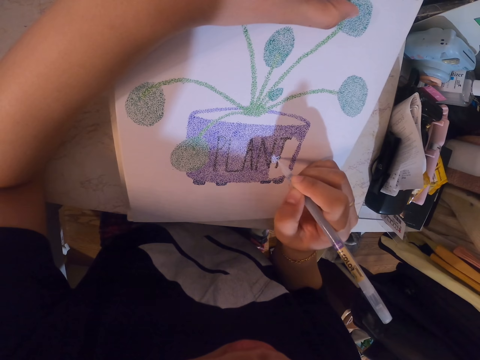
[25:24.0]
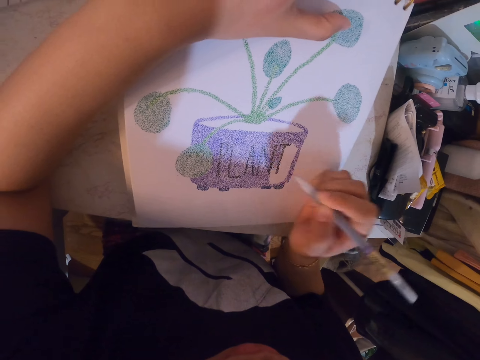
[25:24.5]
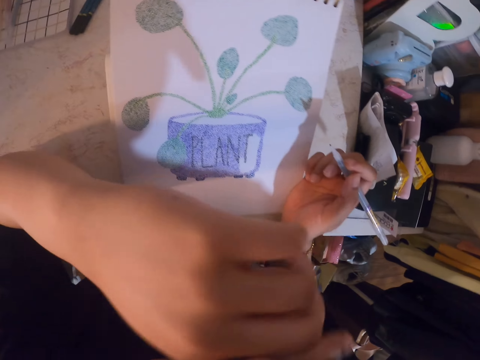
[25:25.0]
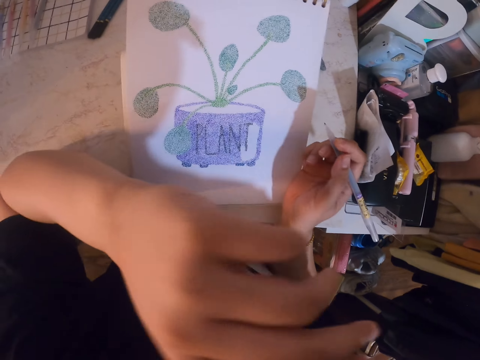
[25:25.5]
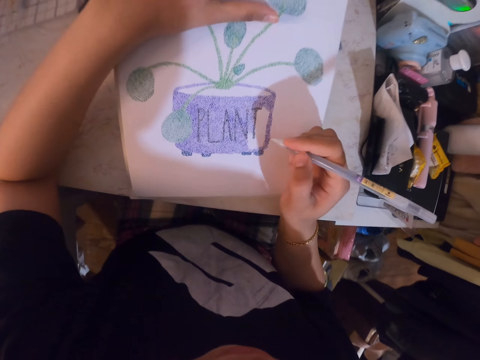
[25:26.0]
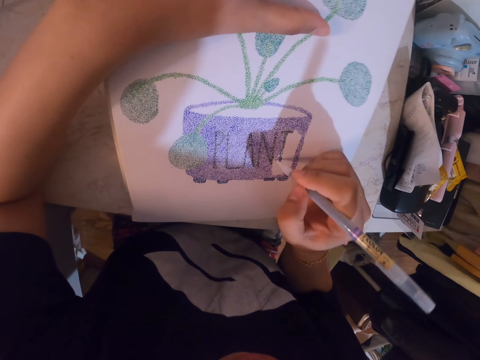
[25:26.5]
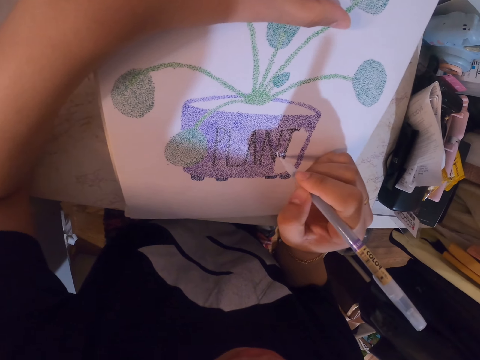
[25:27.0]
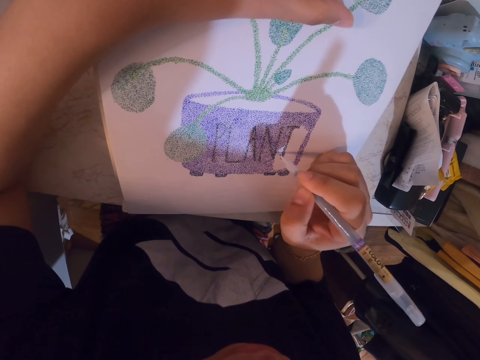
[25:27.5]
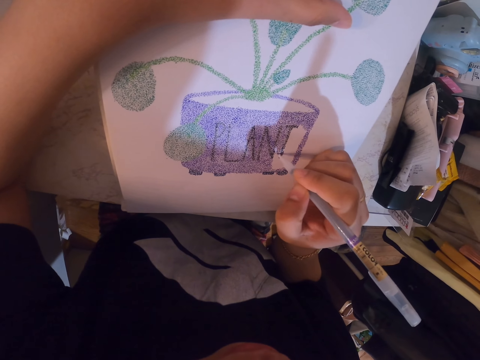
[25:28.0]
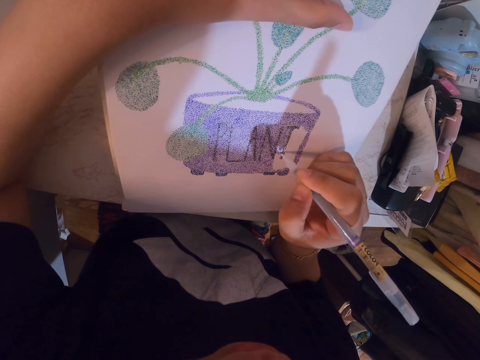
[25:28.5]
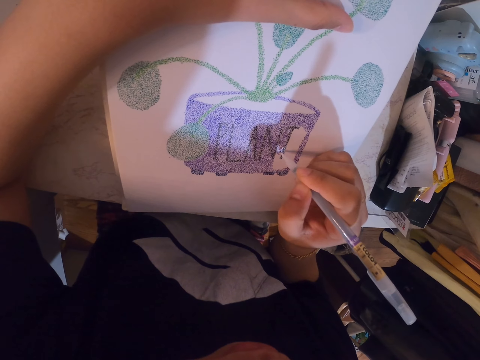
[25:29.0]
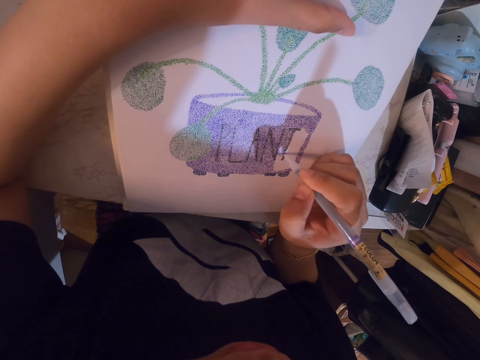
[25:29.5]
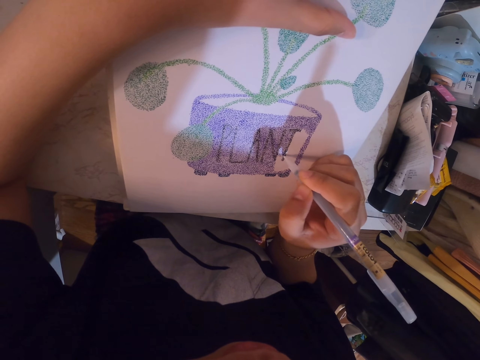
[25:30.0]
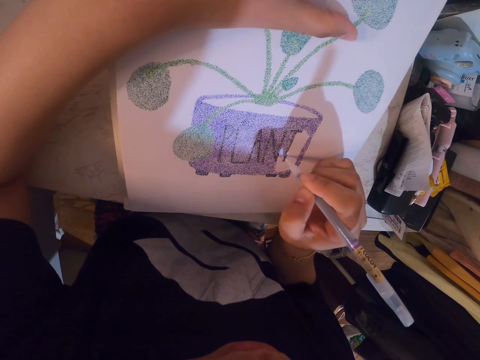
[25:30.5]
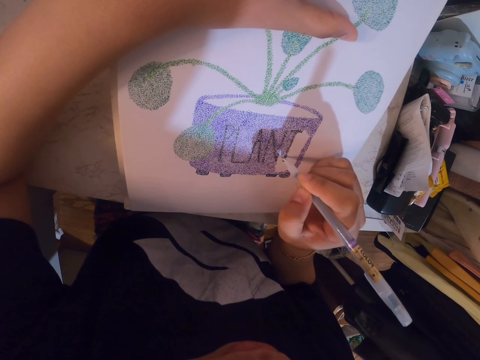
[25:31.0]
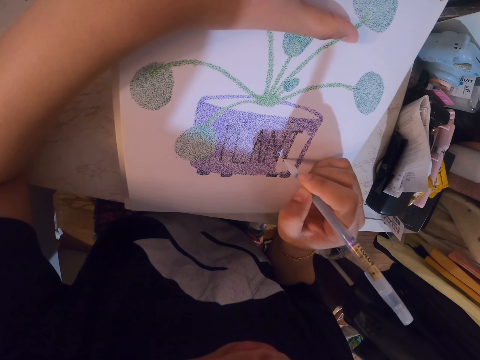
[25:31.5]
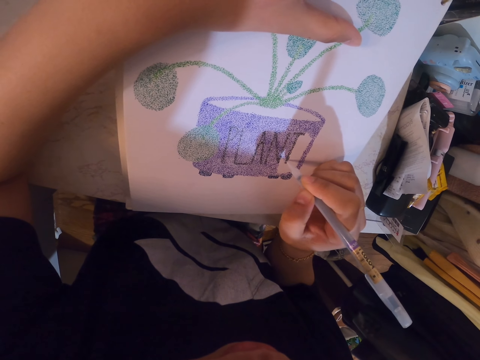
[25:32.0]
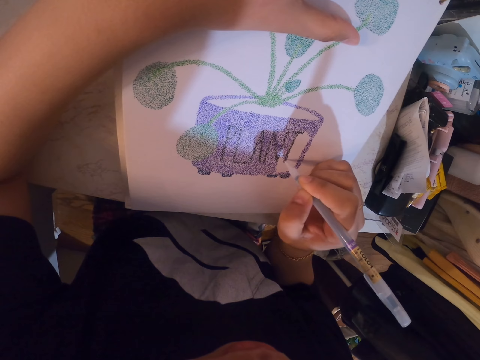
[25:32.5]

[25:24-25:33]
The camera wearer lifts his hand. He puts down his hand. He draws on the notebook.

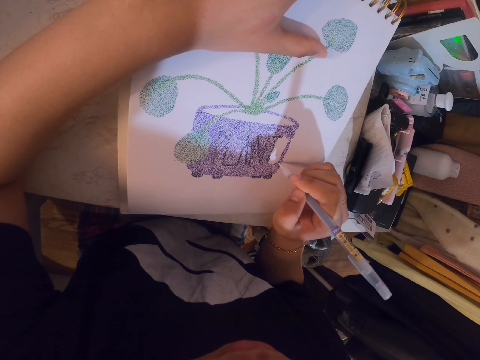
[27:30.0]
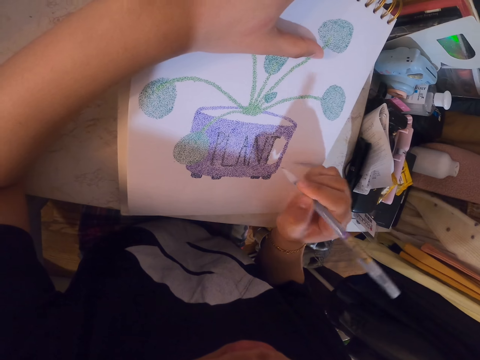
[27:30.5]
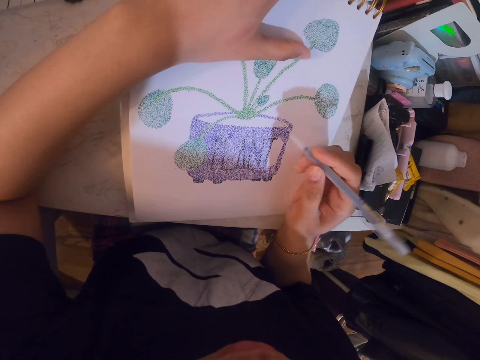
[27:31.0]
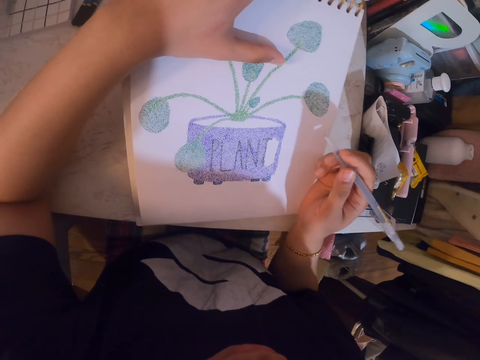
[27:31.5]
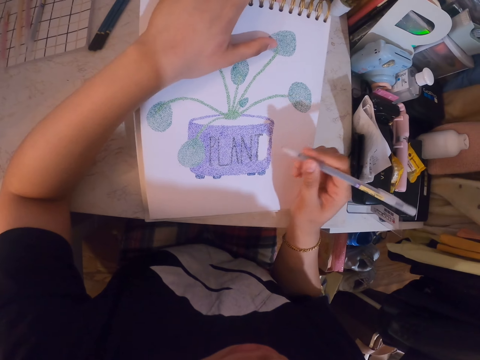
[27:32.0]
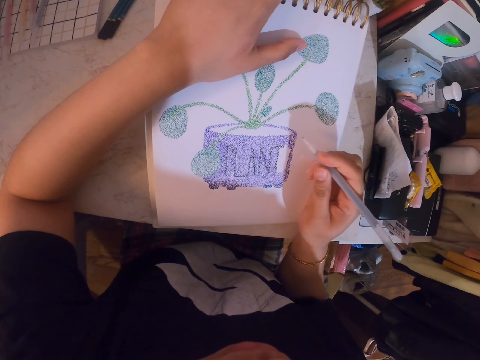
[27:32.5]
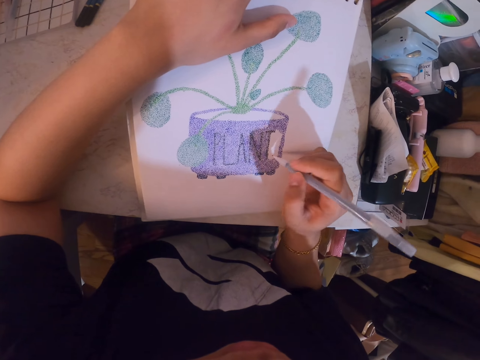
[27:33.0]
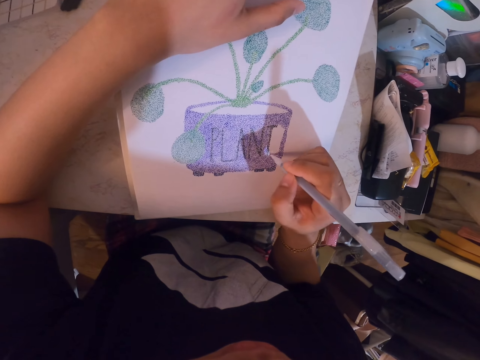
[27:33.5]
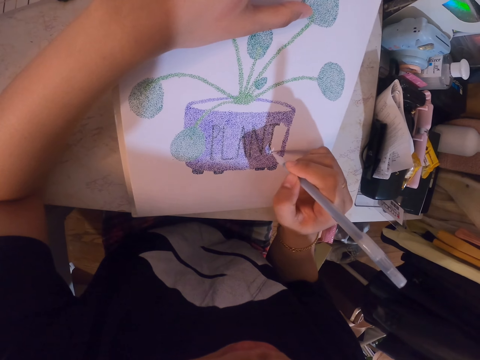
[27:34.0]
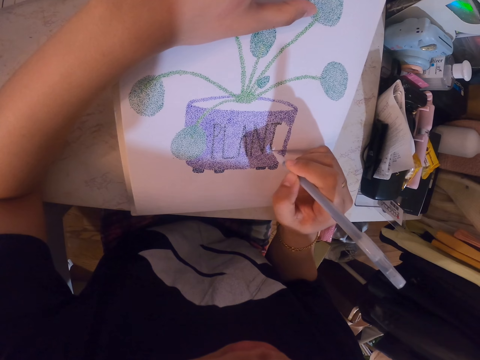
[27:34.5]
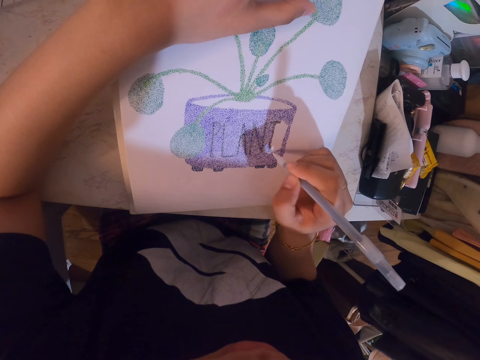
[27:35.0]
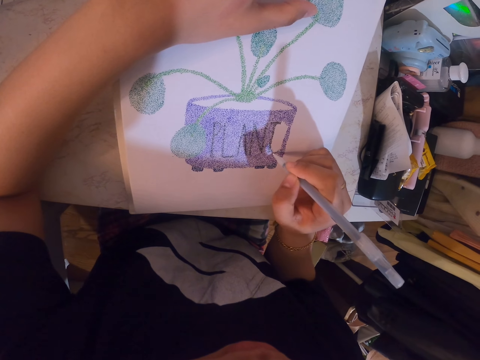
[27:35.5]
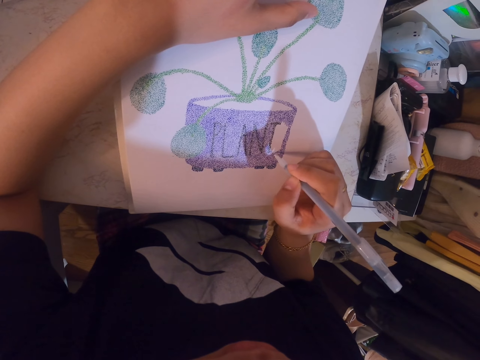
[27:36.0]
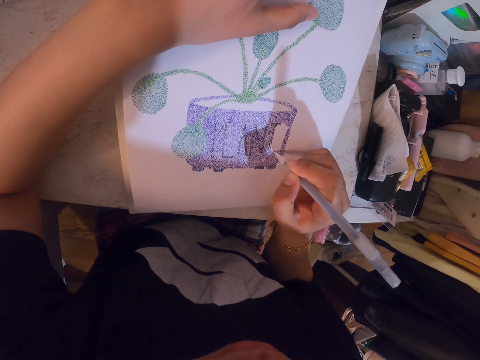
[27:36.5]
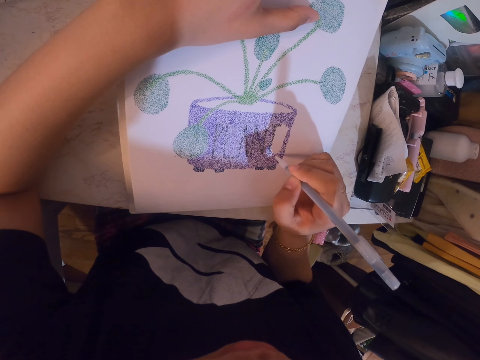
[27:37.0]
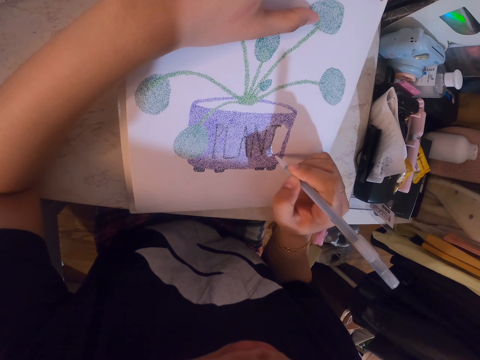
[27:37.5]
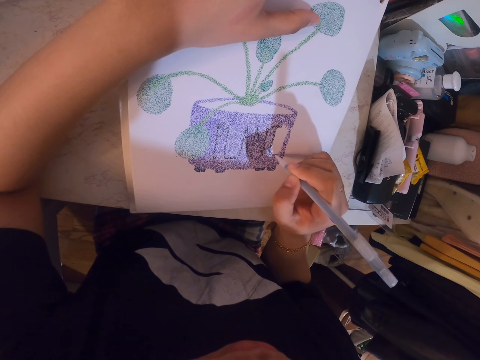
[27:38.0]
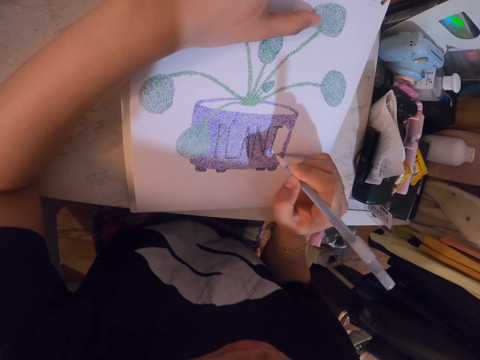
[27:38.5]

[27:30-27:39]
The camera wearer looks at the drawing. They draw on the notebook.
